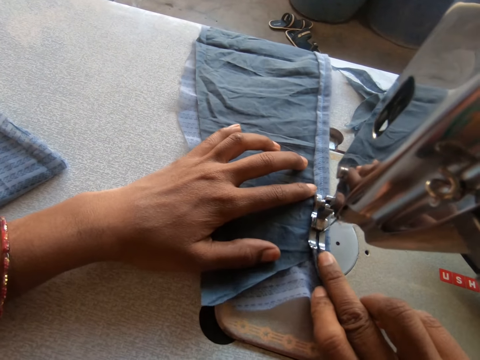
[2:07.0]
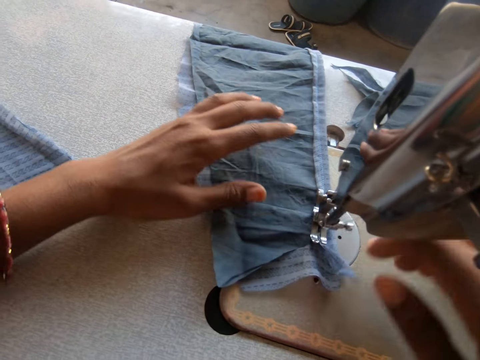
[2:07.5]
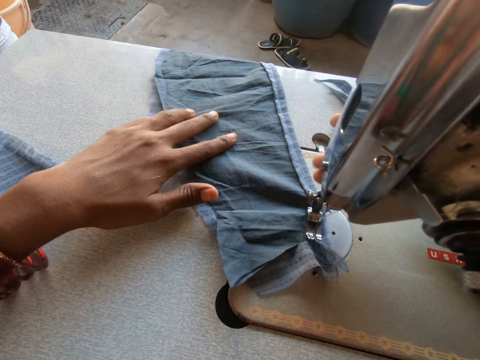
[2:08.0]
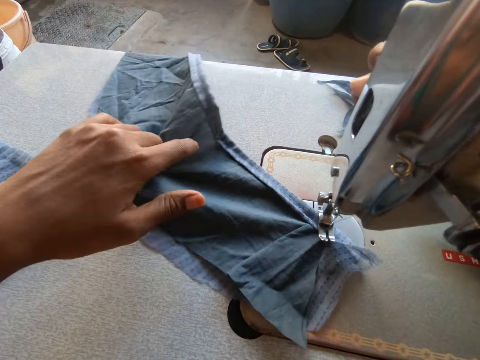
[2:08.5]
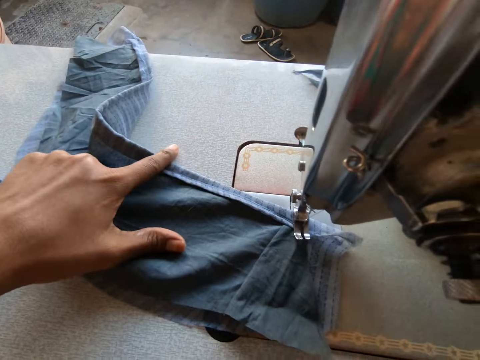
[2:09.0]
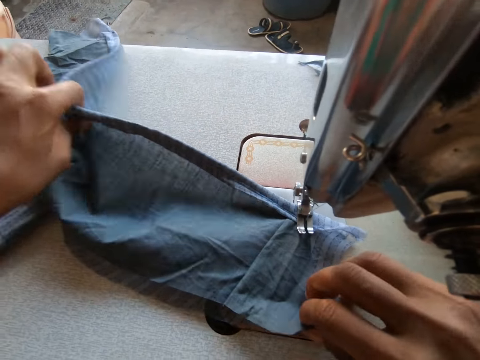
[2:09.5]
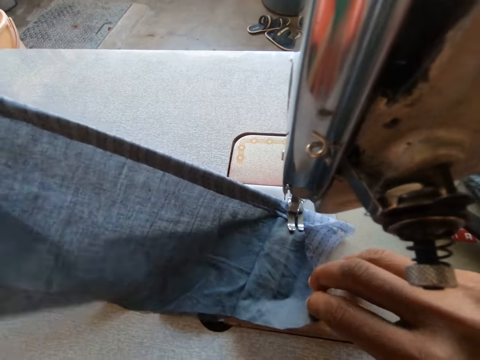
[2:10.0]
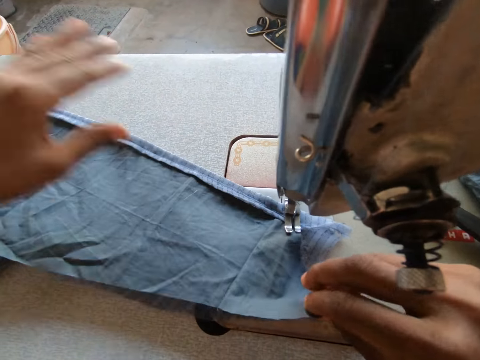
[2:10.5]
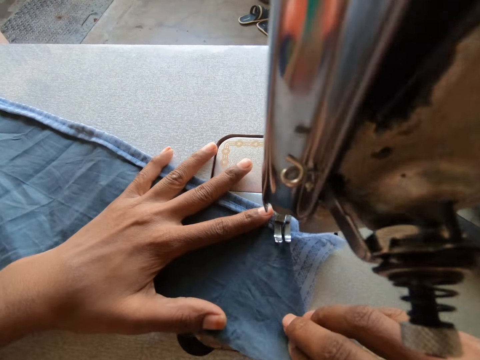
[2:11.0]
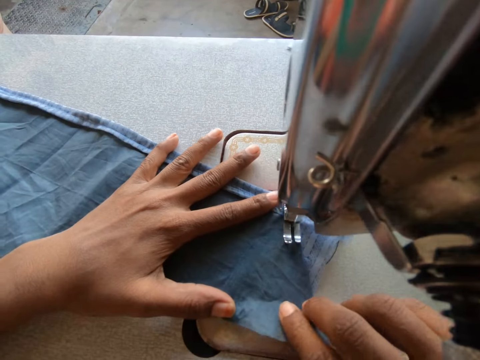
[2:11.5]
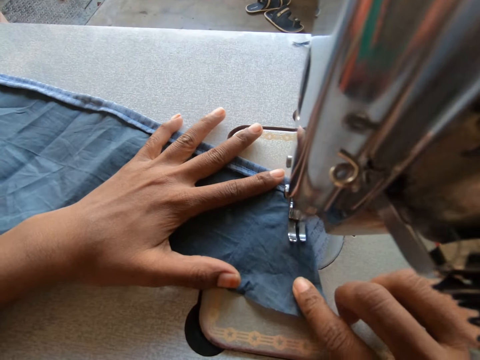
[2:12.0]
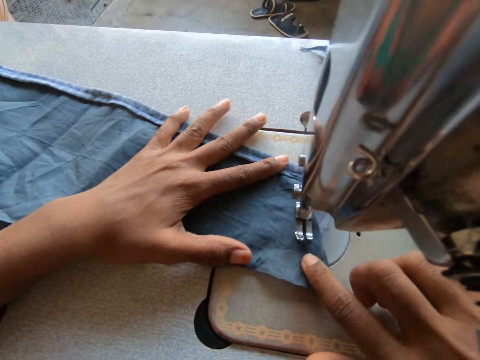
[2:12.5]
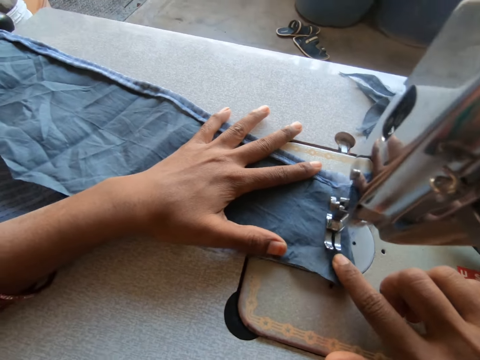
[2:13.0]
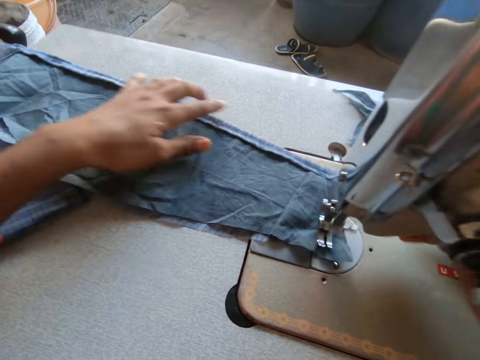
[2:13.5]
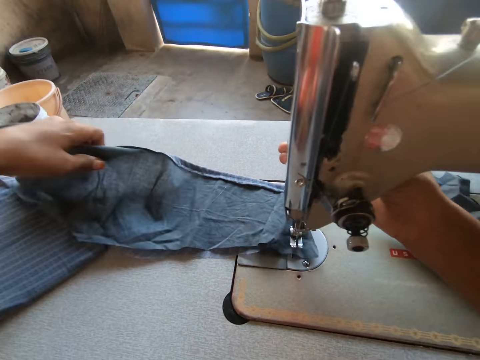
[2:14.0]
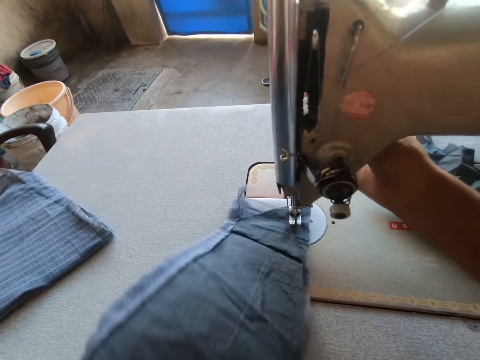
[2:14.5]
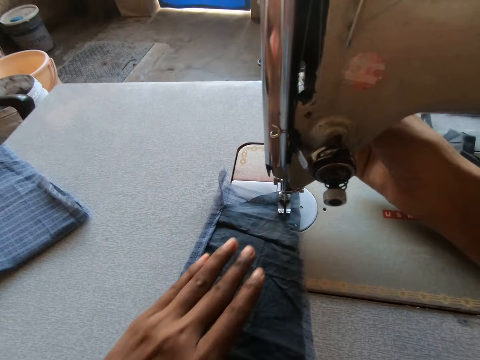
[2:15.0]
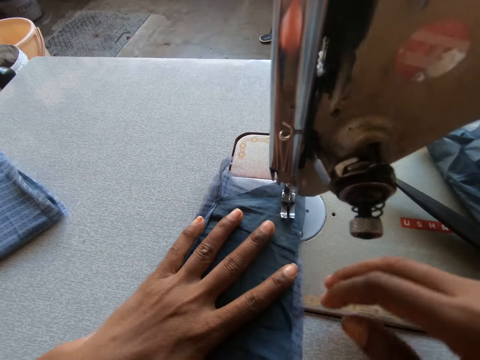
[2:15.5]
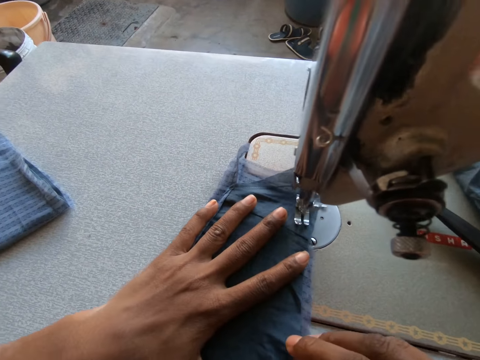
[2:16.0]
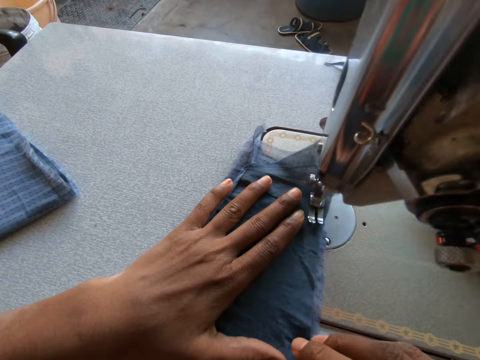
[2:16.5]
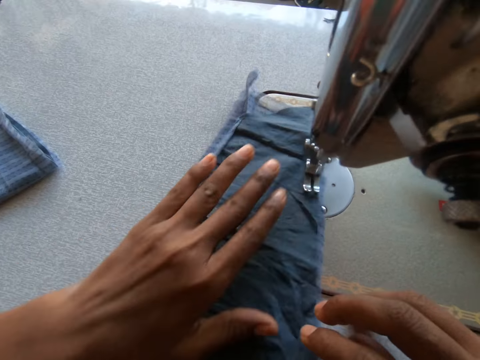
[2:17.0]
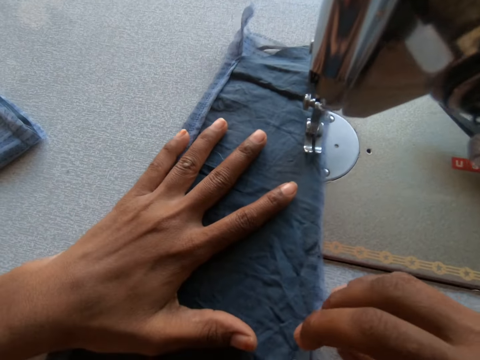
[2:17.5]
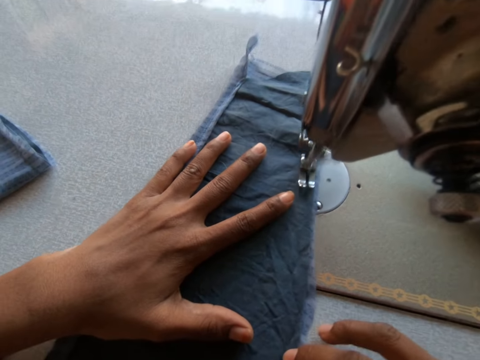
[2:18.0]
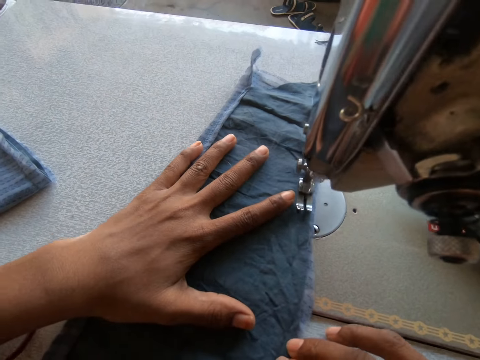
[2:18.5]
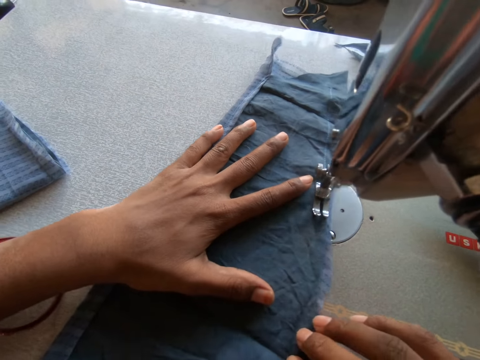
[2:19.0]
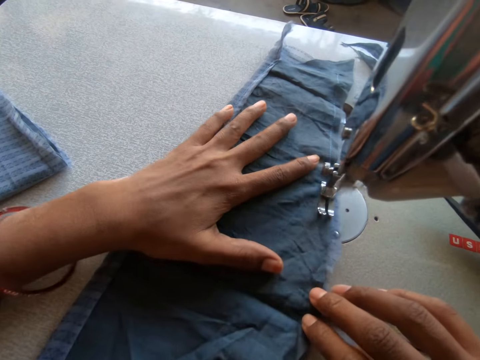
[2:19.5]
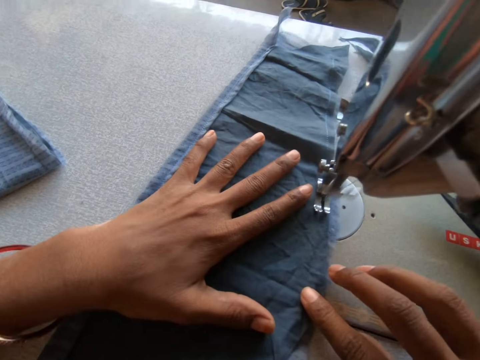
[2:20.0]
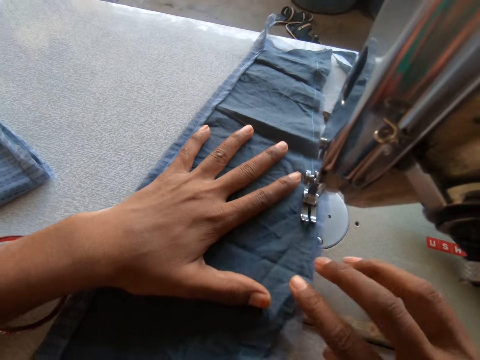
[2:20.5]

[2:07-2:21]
The camera wearer pulls the take-up lever on the sewing machine with her right hand. She turns the cloths. She arranges the cloth on the sewing machine with both hands. She sews the edge of the cloth with the sewing machine. She turns the cloths. She adjusts the cloth on the sewing machine with her left hand. She pulls the take-up lever on the sewing machine with her right hand. She sews the edge of the cloth with the sewing machine. She adjusts the cloth on the sewing machine with both hands. She sews the edge of the cloth with the sewing machine.

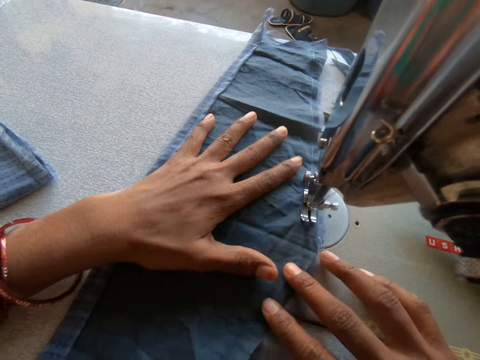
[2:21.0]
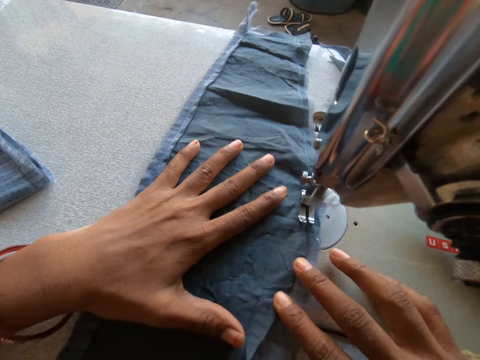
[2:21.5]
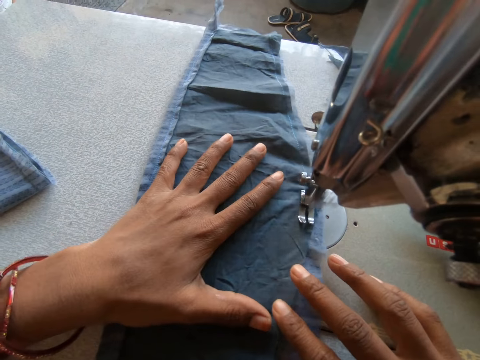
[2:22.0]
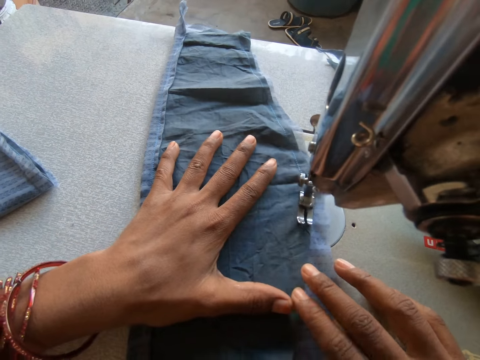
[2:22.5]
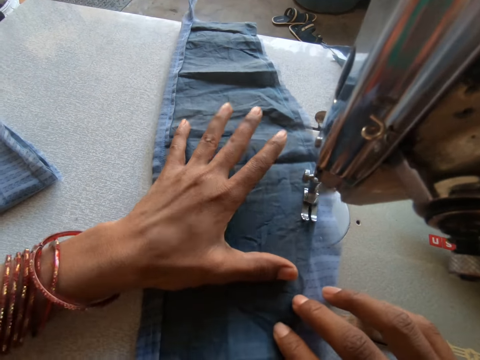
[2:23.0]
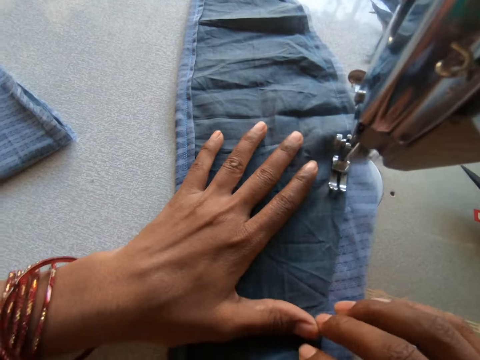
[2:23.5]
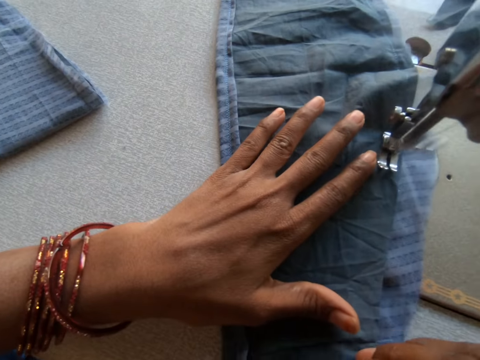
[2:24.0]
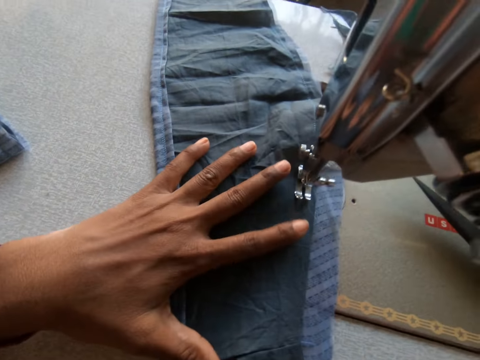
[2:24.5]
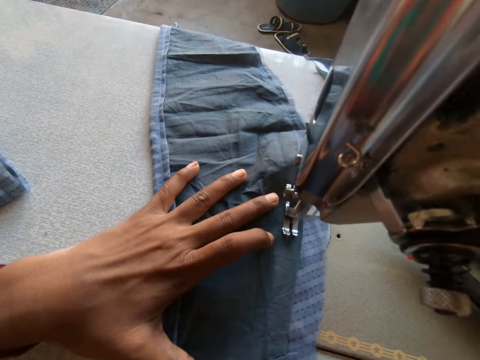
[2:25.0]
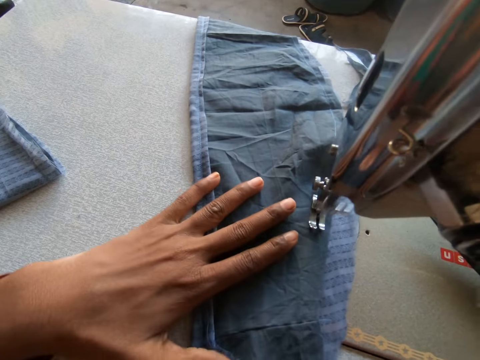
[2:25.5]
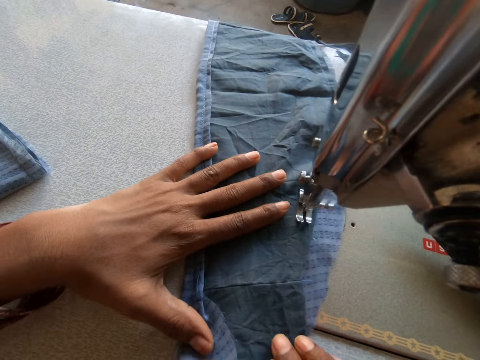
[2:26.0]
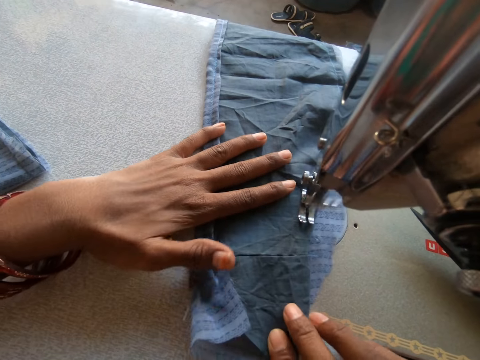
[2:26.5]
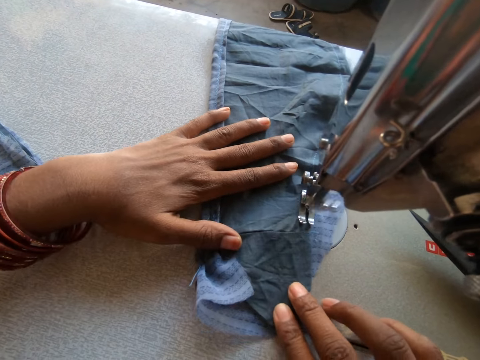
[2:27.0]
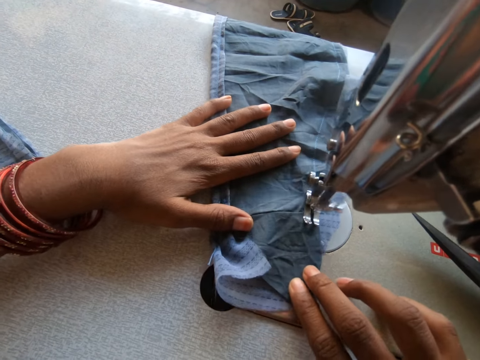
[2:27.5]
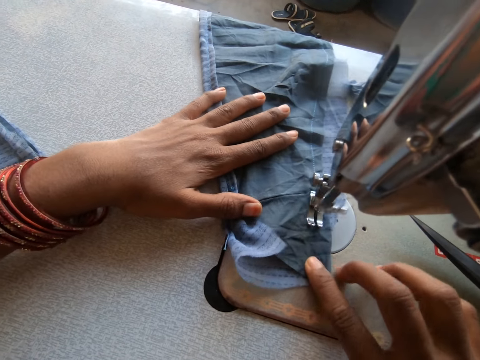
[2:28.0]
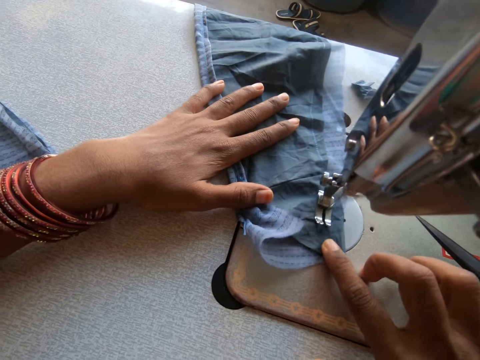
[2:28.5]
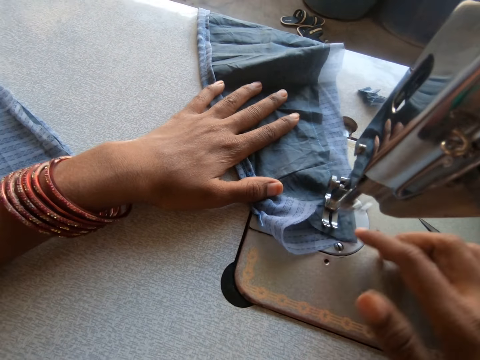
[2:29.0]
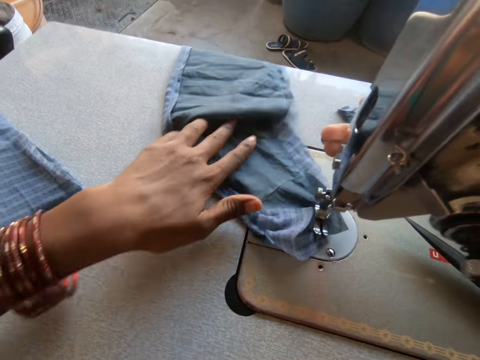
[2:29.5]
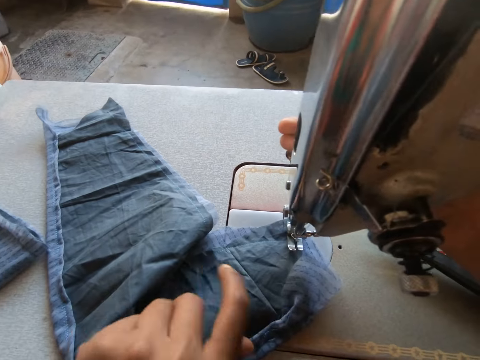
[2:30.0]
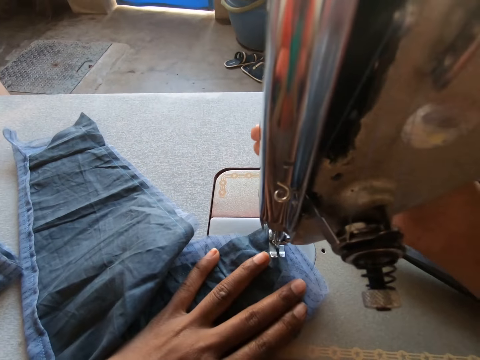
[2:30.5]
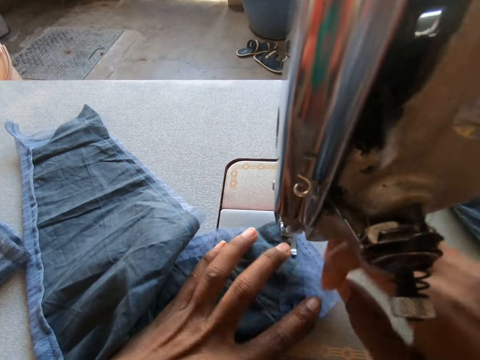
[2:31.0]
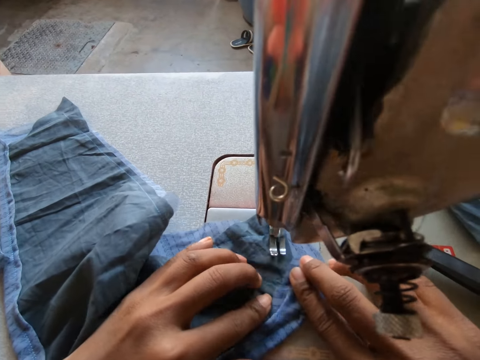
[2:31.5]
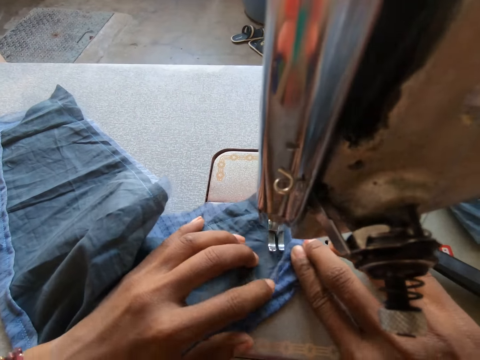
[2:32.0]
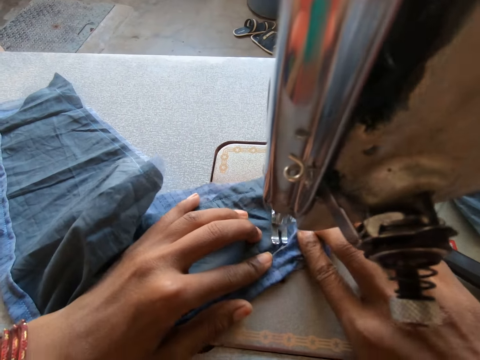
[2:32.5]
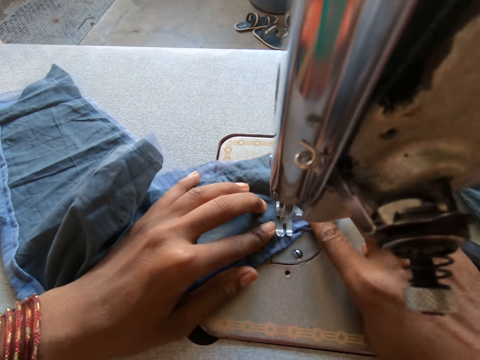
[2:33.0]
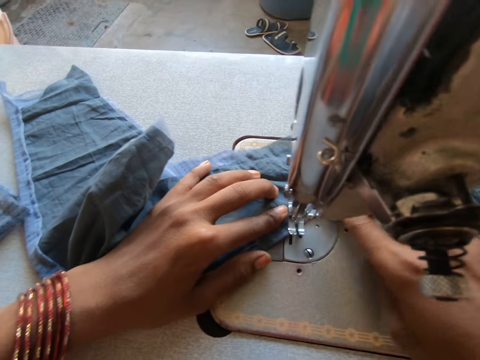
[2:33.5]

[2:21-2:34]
The camera wearer pulls the take-up lever on the sewing machine with her right hand. She arranges the cloth on the sewing machine with her left hand. She turns the cloths. She sews the edge of the cloth with the sewing machine. She adjusts the cloth on the sewing machine with both hands.
